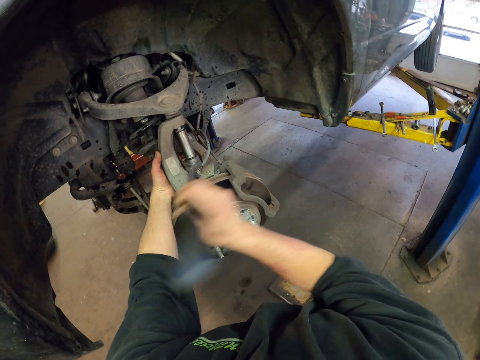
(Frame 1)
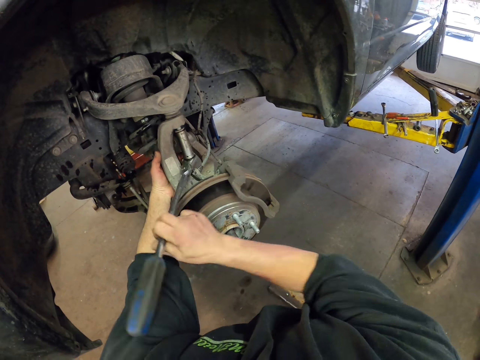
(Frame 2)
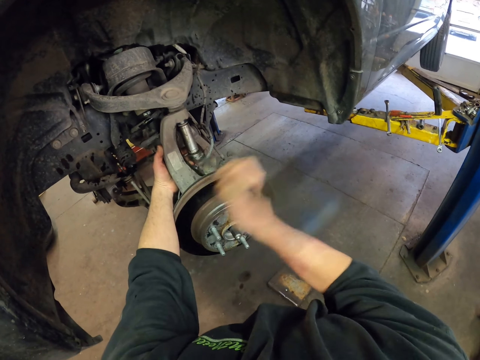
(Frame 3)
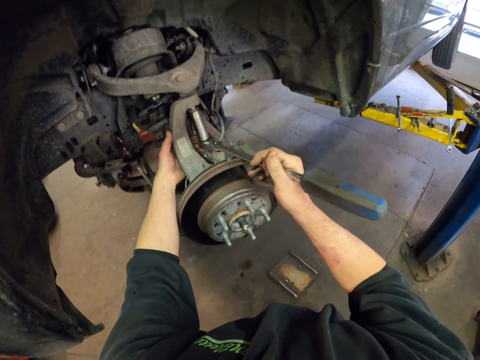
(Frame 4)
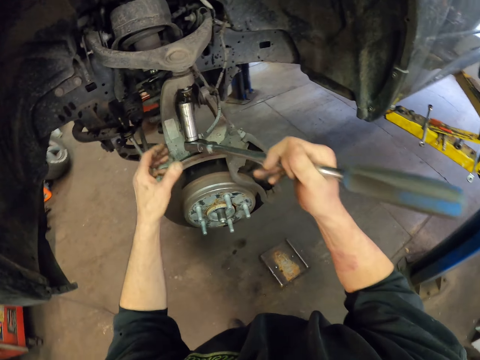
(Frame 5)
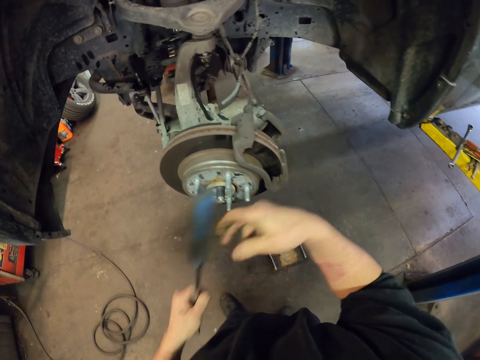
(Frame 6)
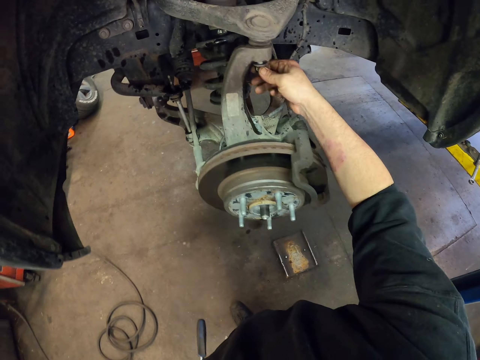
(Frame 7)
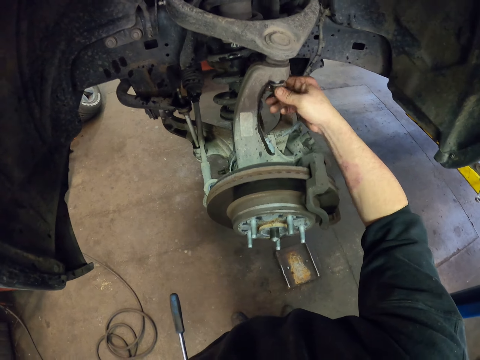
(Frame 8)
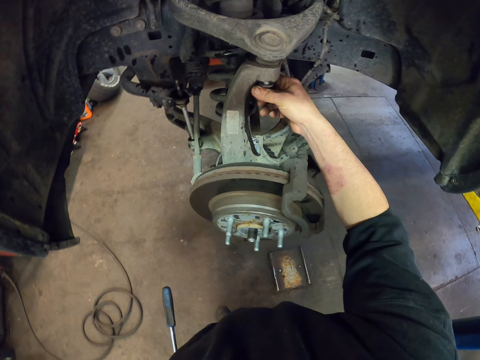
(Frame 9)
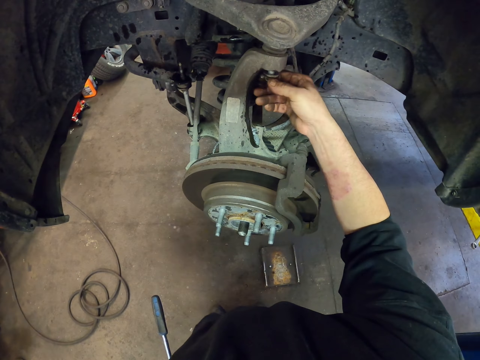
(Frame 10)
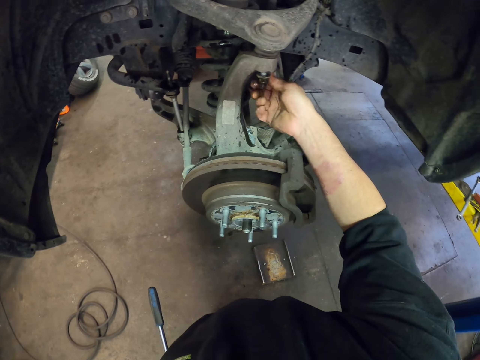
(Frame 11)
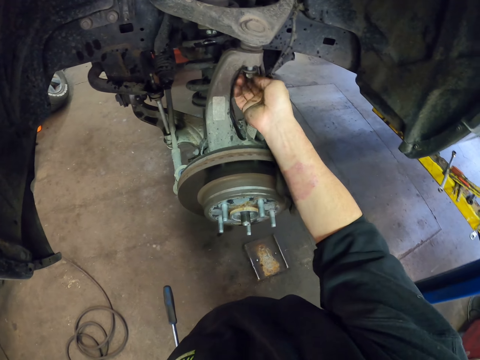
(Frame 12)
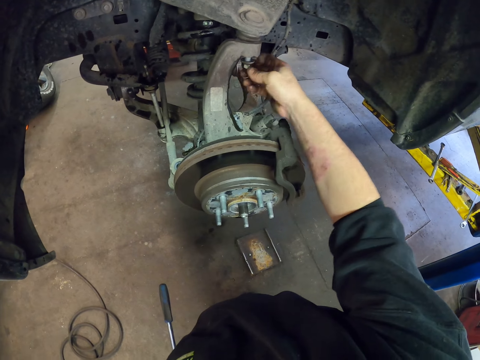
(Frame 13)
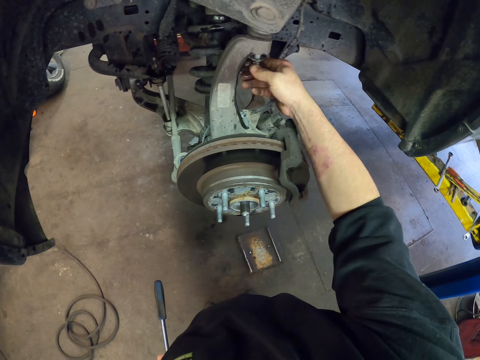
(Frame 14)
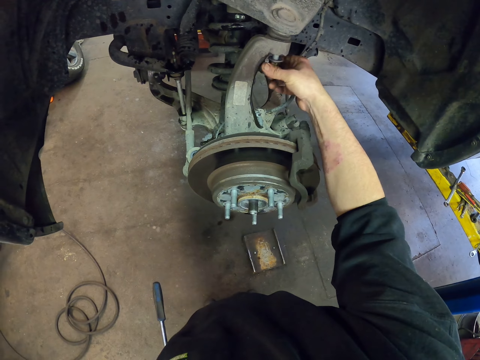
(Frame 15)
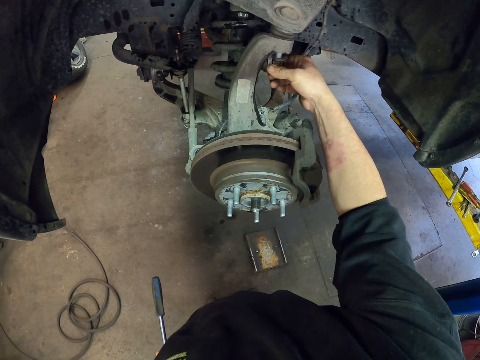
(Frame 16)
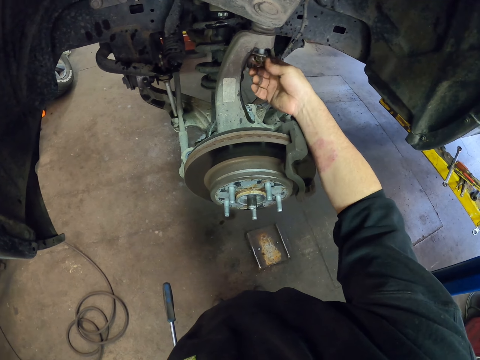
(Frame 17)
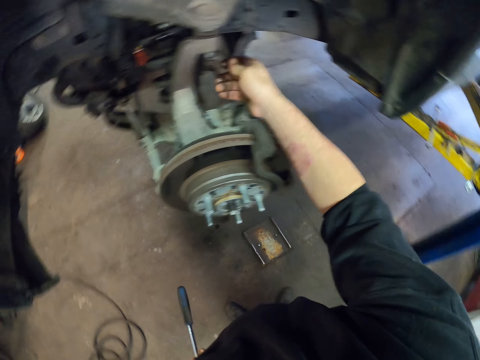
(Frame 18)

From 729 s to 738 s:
The camera wearer drops the wrench from the bolt. They shift the wrench to the left hand. They loosen the bolt from the car with the hand. They open something.

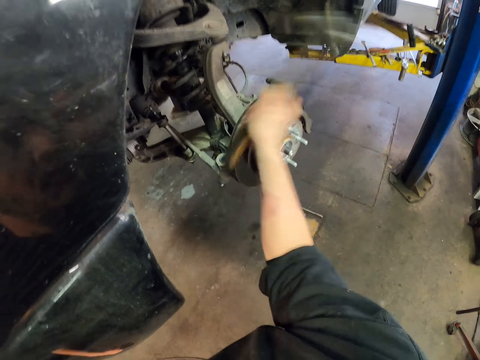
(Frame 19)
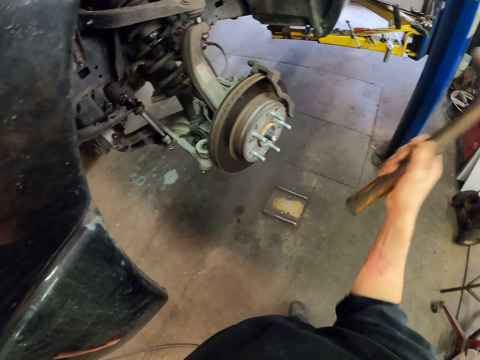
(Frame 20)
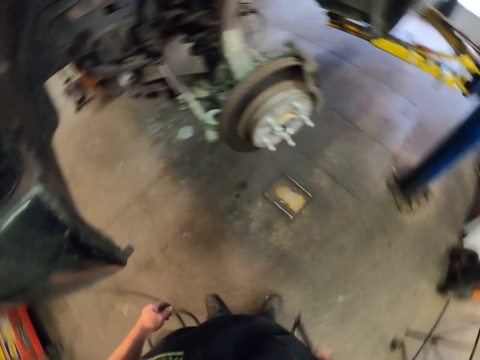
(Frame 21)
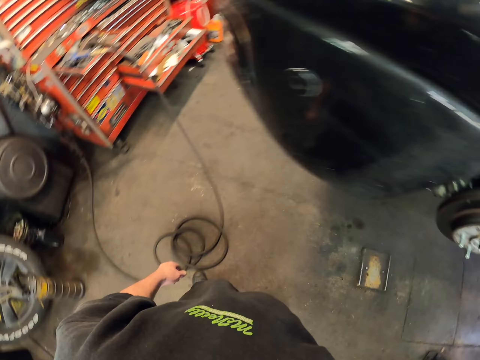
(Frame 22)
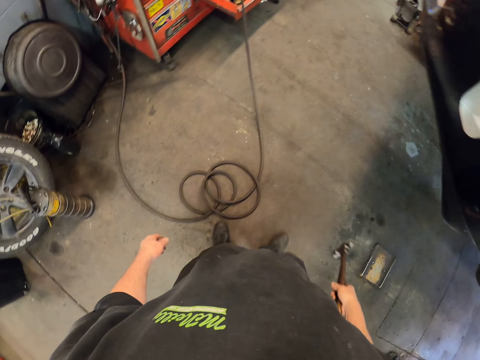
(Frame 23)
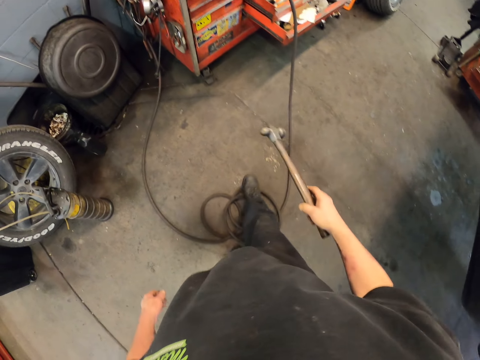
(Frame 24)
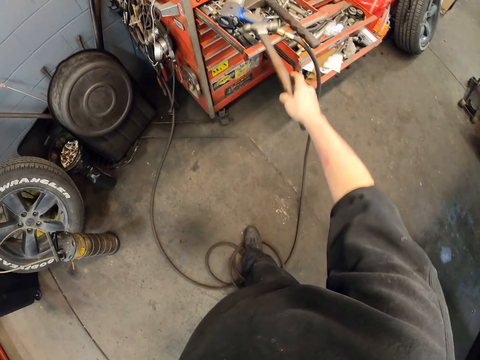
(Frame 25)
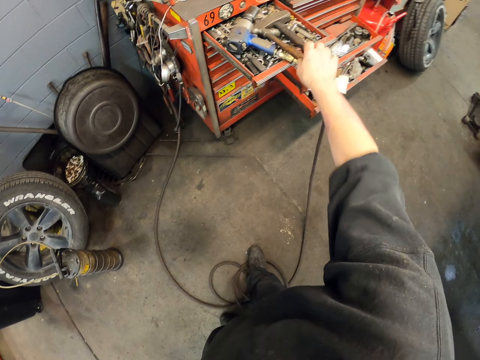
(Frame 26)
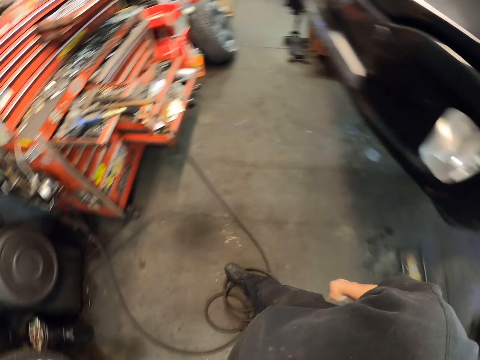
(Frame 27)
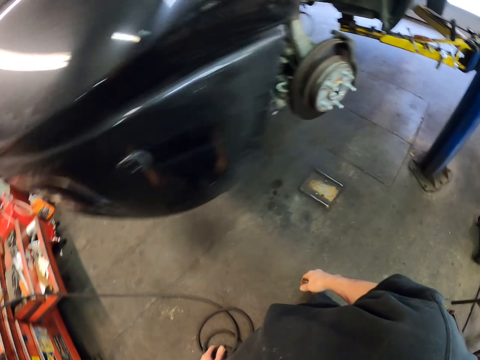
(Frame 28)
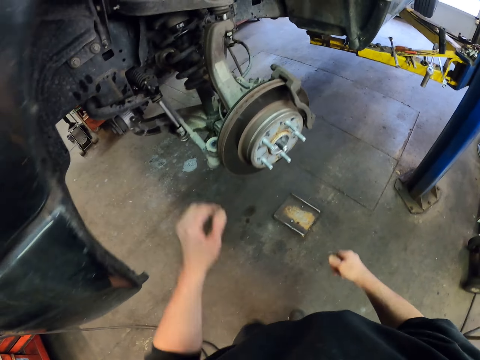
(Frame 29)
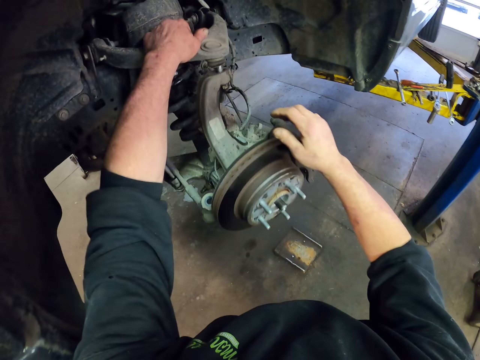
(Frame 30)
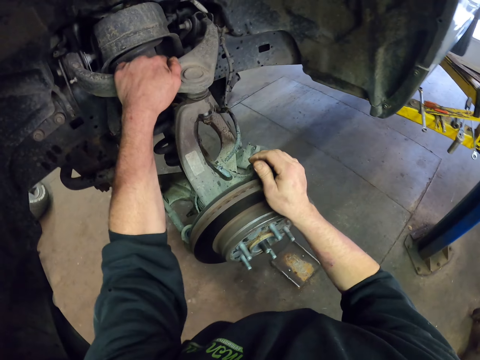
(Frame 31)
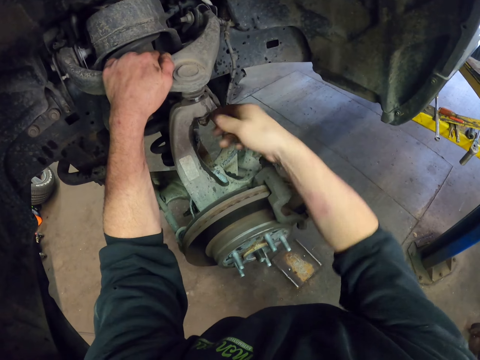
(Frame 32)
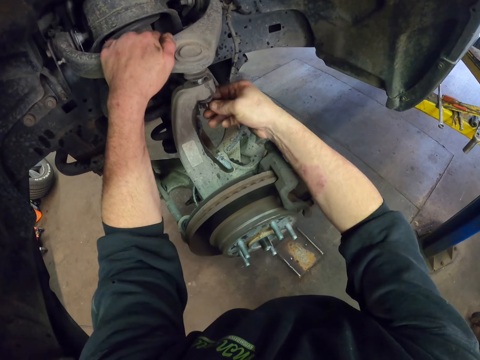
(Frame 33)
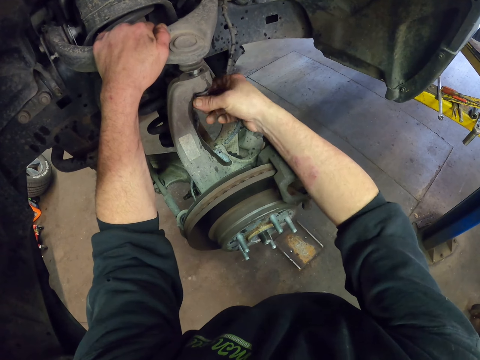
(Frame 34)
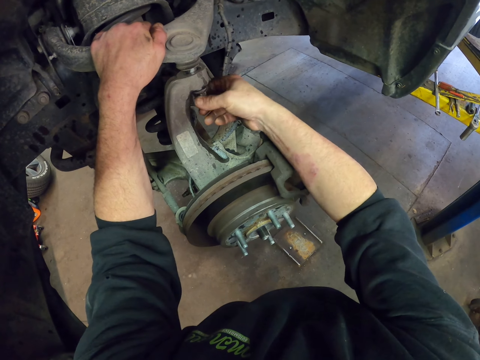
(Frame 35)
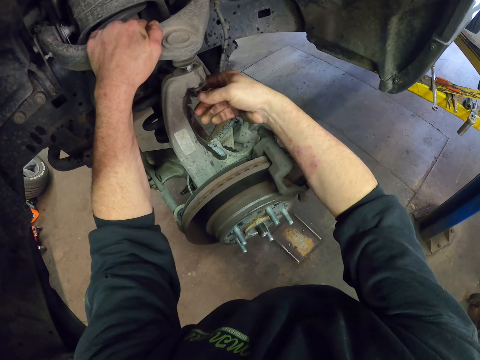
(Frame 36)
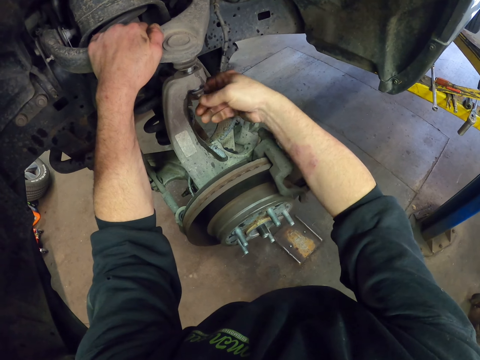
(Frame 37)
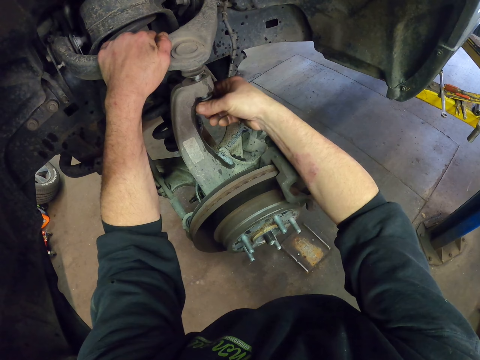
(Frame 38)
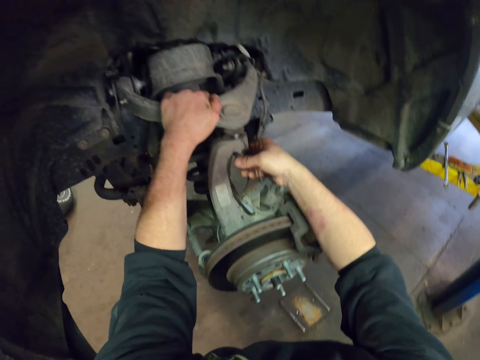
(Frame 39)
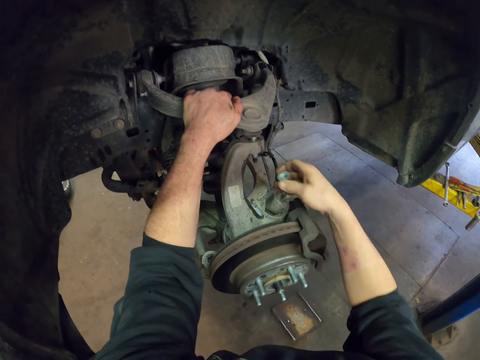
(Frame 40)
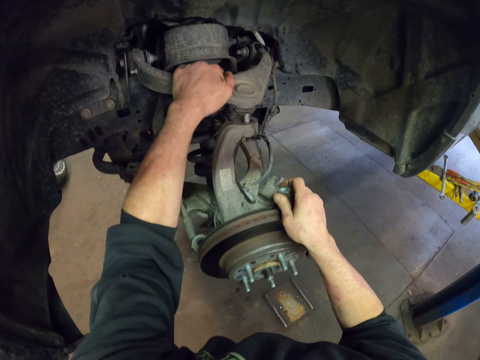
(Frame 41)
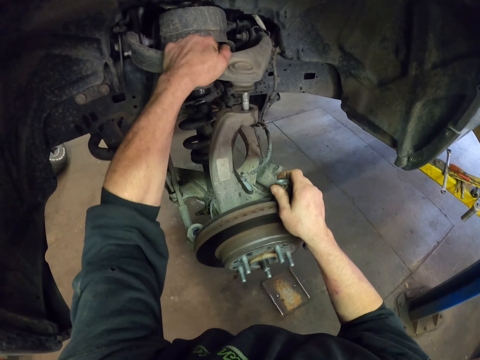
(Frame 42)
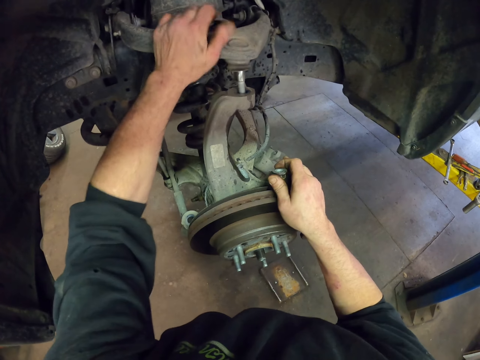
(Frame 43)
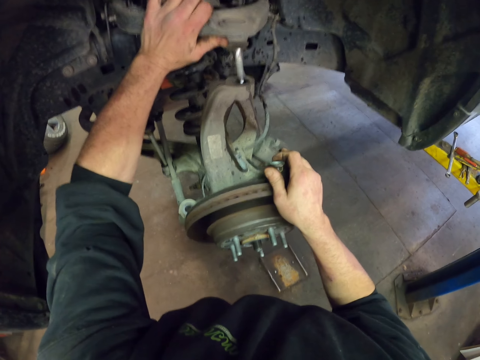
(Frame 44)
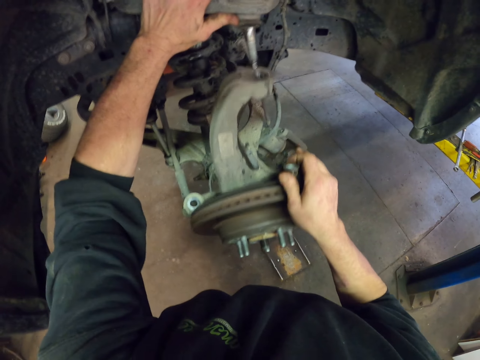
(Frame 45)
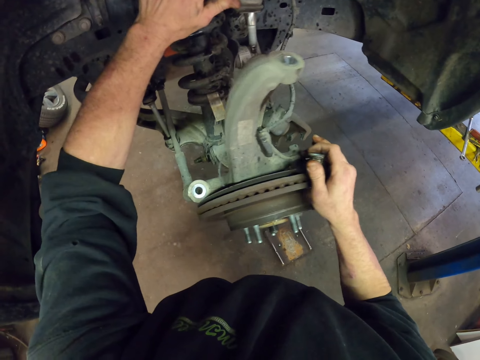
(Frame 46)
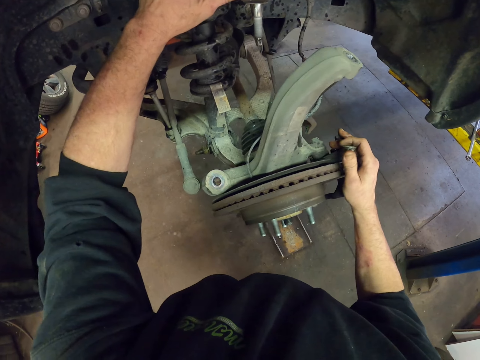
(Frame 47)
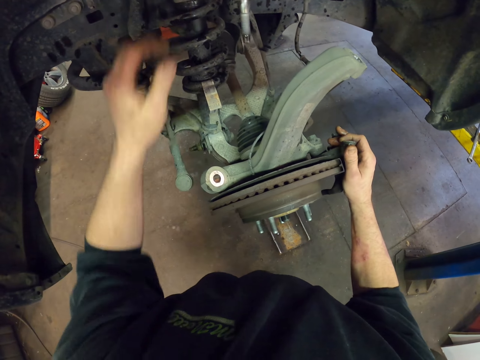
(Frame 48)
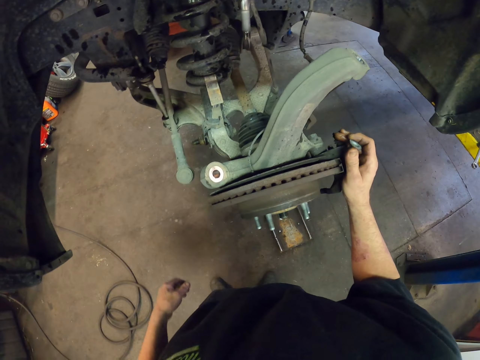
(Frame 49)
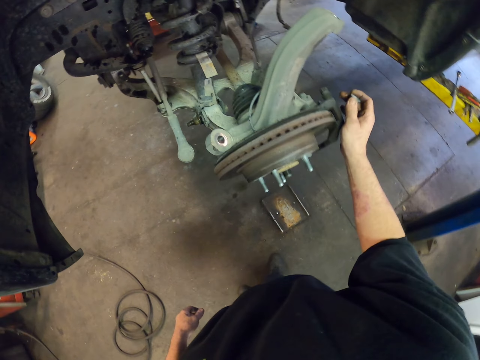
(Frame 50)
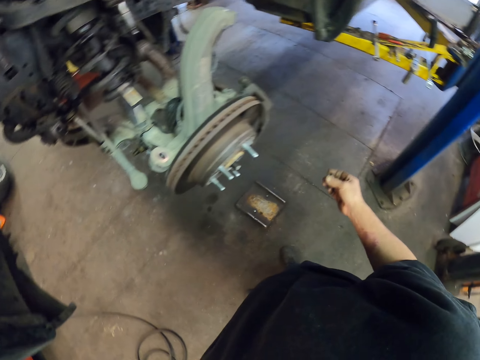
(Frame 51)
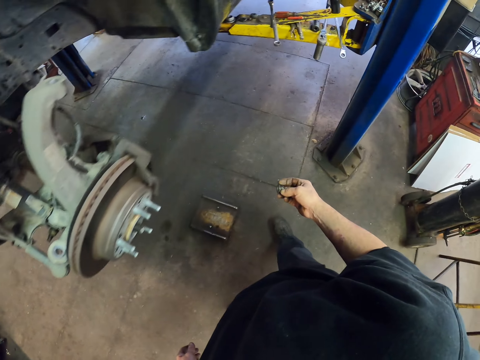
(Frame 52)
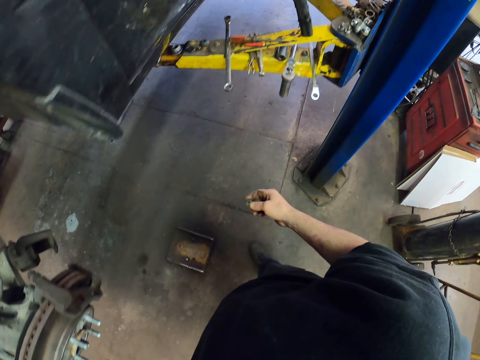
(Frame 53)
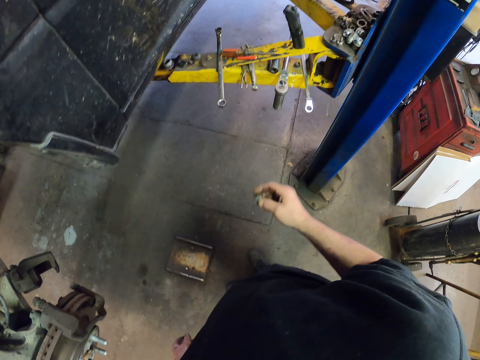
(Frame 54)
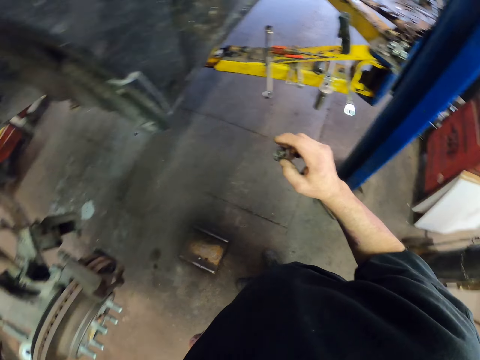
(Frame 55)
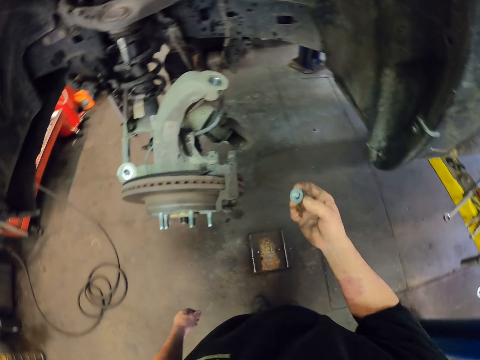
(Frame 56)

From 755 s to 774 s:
The camera wearer carries a hammer back to the drawer. He places the hammer in the drawer. He walks back to the tyre. He stretches metals around the tyre area. He fixes a vehicle in the garage. He loosens a bolt from the metal with his hand. He disjoins the metals. He touches something. He turns the bolt in his hand along the car. He holds something.
